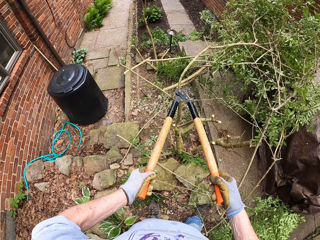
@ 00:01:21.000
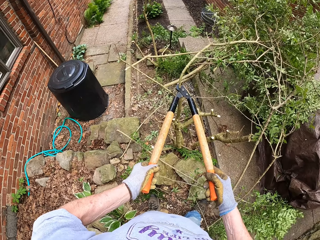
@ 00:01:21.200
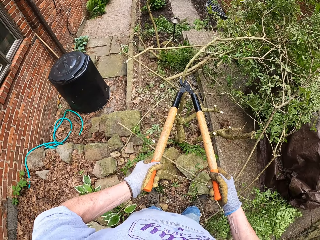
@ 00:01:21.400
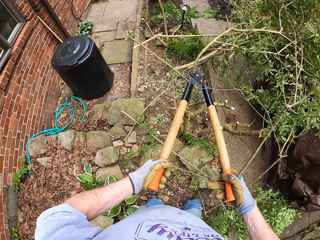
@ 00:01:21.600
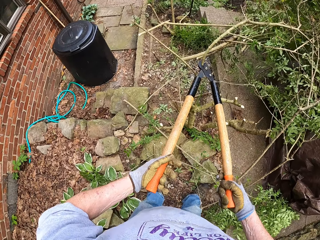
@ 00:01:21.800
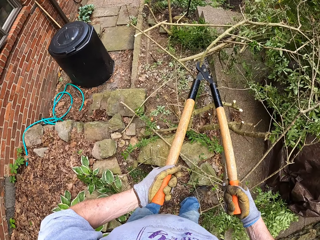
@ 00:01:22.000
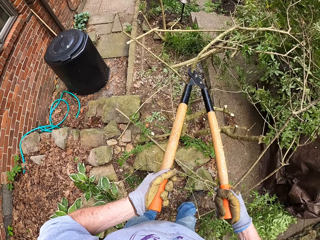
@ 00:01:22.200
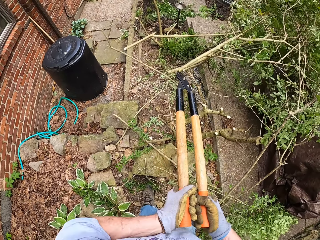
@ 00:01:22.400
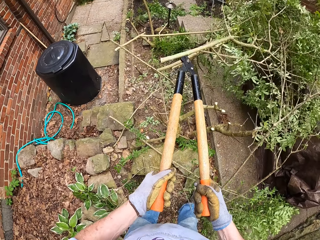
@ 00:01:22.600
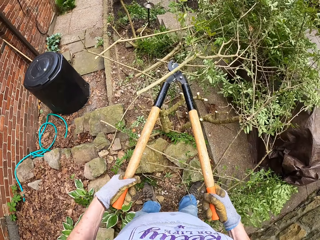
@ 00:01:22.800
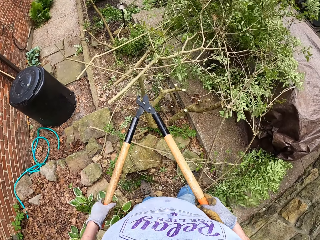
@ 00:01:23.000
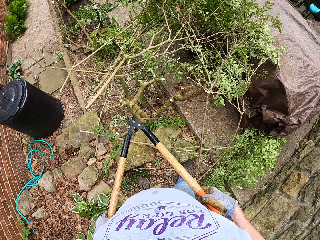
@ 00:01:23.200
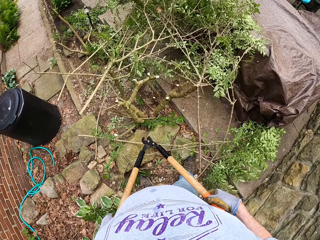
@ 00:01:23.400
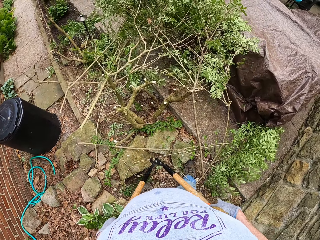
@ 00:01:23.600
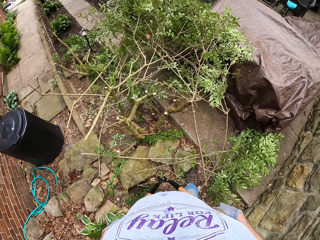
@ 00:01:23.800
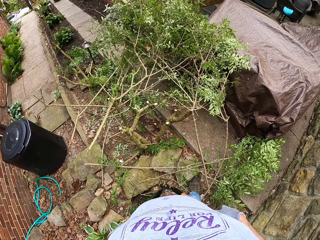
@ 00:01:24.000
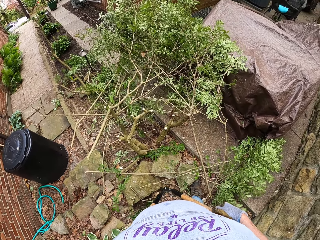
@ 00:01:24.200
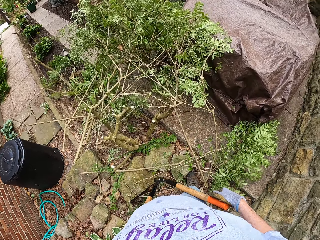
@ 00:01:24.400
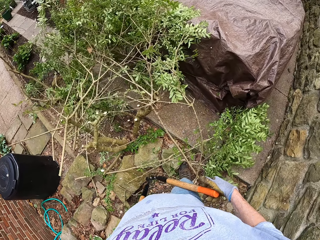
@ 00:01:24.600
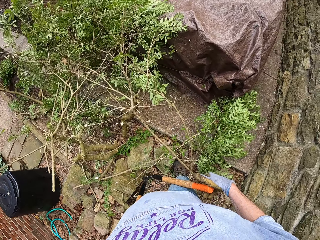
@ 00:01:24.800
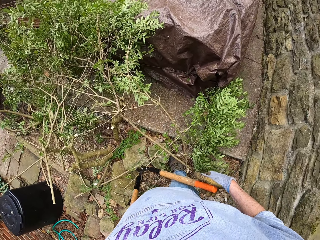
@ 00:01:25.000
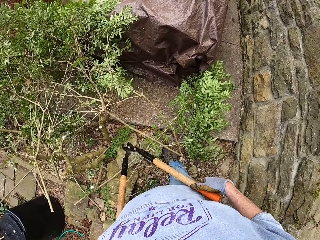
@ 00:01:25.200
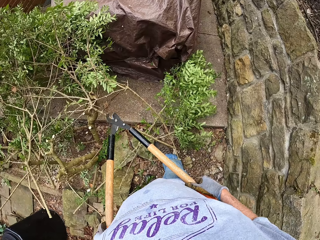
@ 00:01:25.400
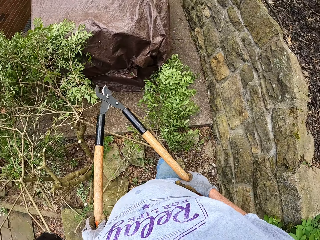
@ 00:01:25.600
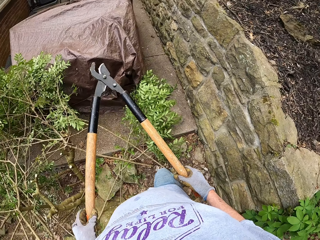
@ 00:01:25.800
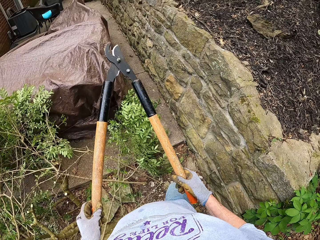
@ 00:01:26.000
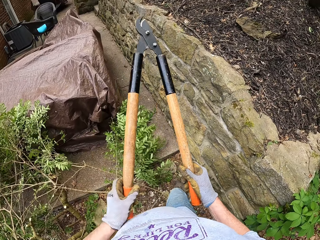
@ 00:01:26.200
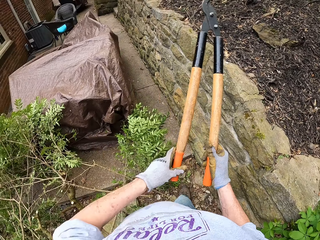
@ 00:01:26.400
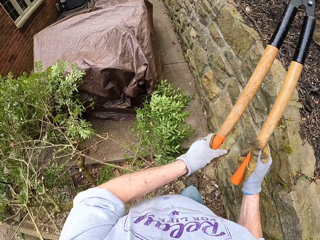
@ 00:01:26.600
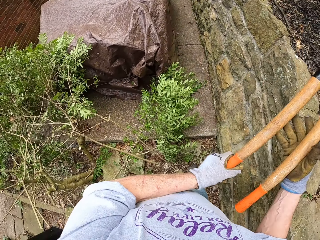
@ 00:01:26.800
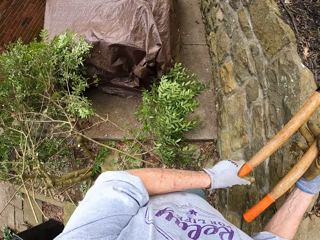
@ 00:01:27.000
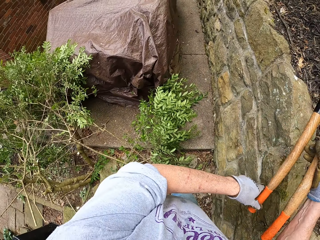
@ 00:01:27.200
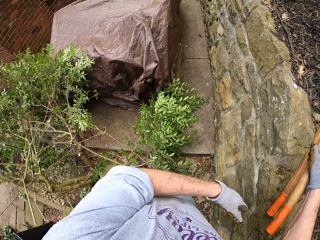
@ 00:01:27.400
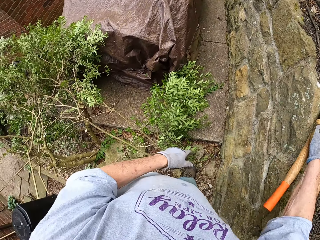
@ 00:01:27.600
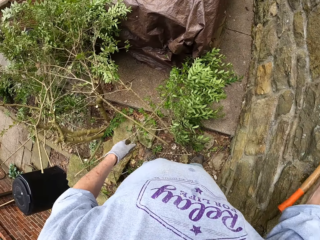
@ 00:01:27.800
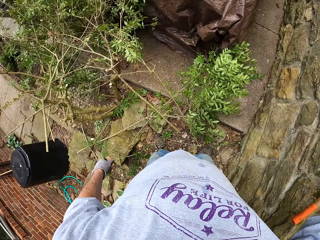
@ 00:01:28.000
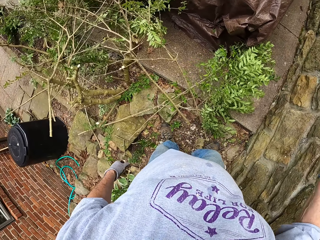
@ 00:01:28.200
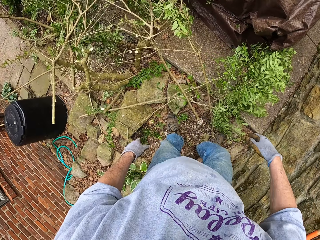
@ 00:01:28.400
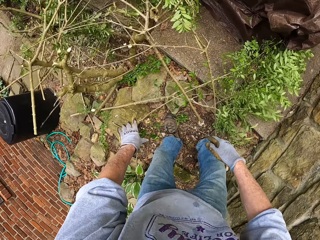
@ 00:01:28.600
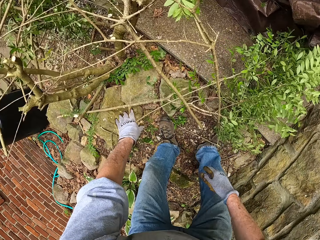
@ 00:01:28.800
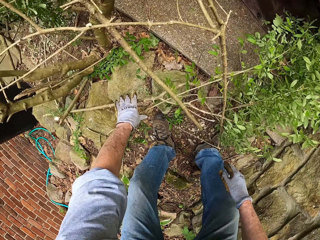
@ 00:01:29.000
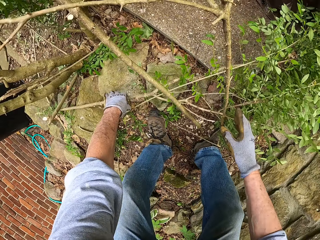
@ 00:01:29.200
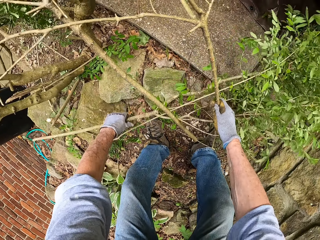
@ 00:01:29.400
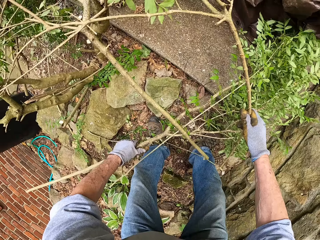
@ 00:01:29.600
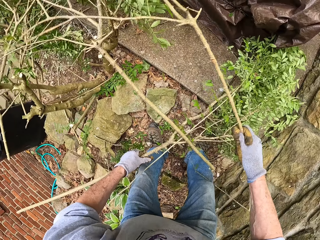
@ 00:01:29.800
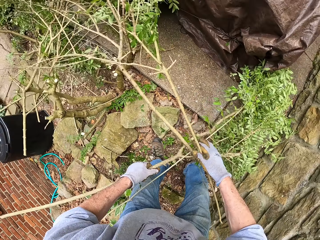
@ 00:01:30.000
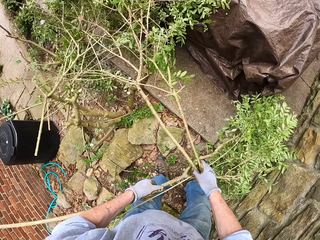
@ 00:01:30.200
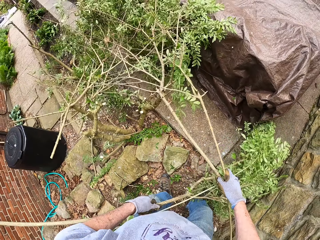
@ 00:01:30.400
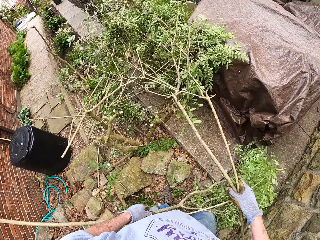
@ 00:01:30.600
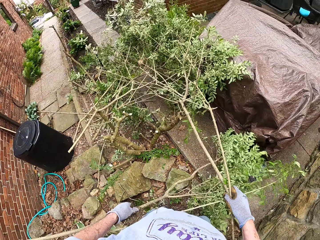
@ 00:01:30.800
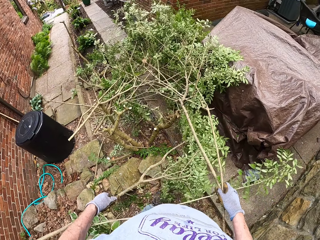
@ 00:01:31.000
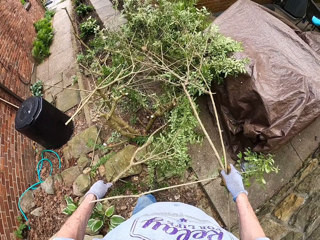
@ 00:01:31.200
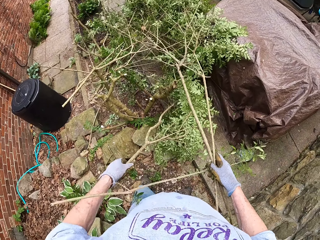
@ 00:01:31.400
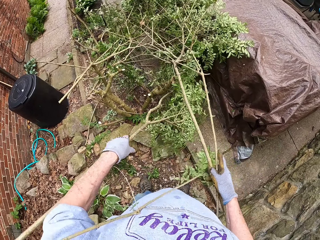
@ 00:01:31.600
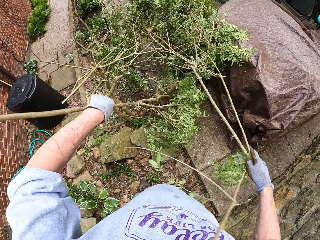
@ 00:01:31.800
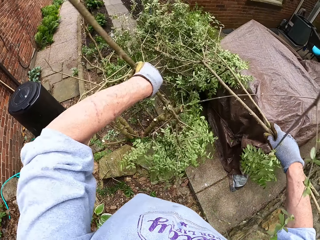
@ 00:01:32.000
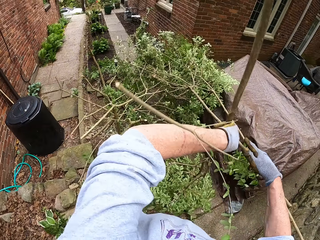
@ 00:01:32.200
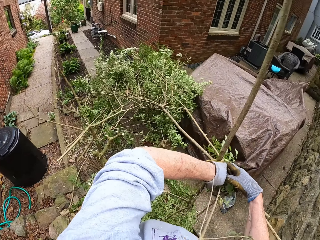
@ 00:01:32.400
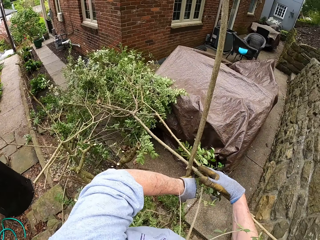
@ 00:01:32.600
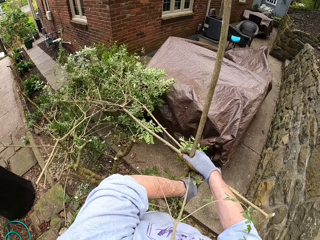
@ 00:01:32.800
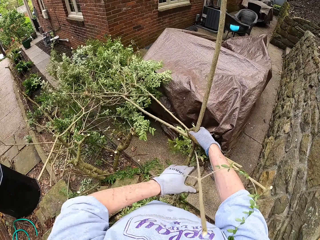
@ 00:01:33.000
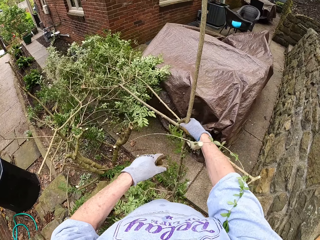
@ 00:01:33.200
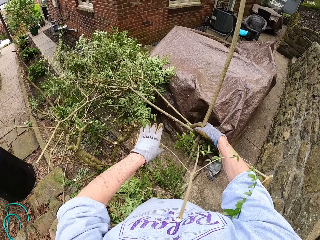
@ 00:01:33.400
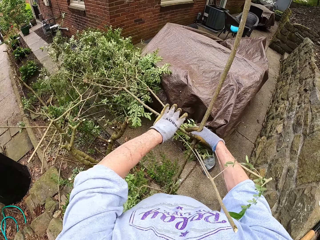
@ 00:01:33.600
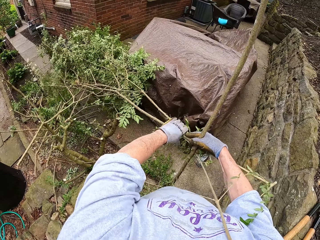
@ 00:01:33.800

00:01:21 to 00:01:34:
The camera wearer looks around. They put the pruning shears down. They pick the branches.

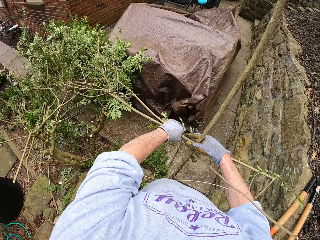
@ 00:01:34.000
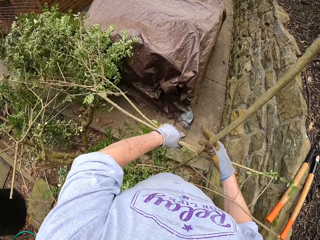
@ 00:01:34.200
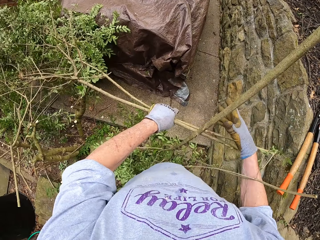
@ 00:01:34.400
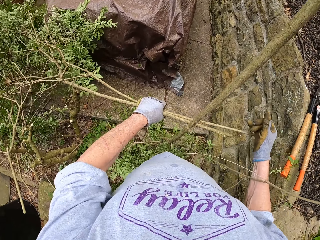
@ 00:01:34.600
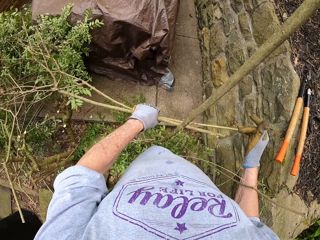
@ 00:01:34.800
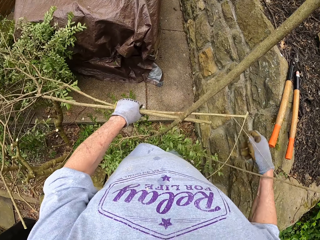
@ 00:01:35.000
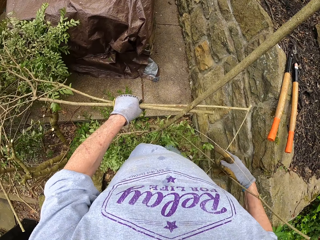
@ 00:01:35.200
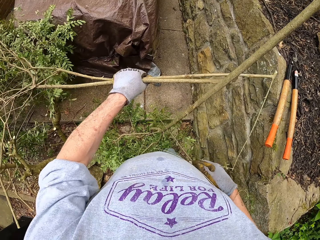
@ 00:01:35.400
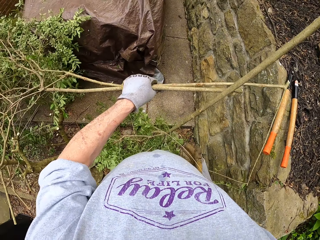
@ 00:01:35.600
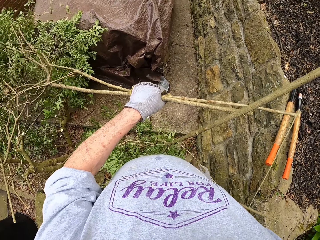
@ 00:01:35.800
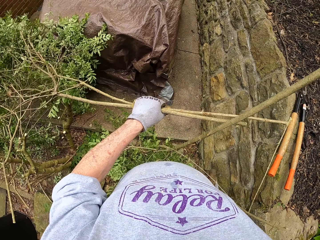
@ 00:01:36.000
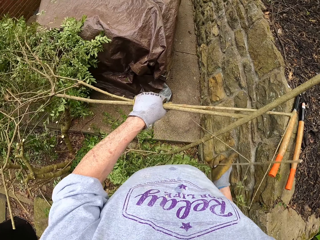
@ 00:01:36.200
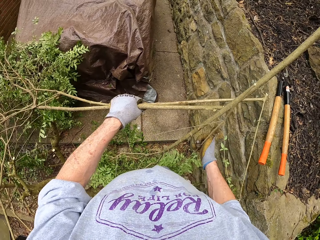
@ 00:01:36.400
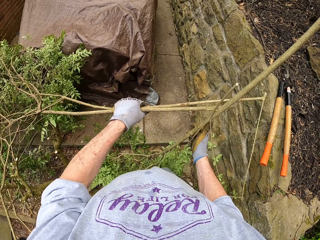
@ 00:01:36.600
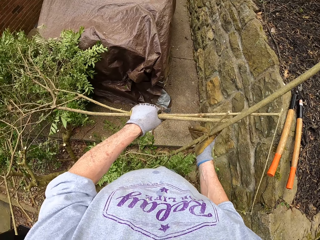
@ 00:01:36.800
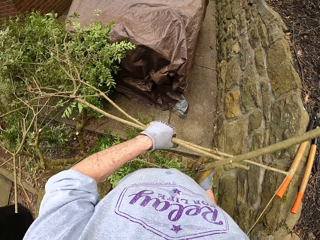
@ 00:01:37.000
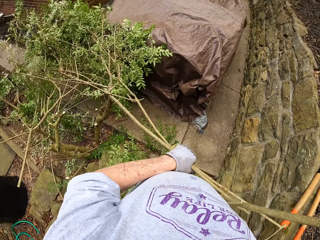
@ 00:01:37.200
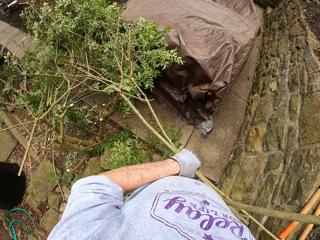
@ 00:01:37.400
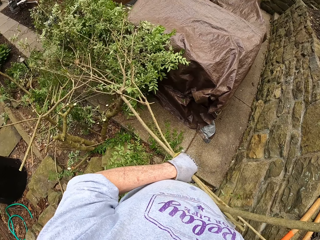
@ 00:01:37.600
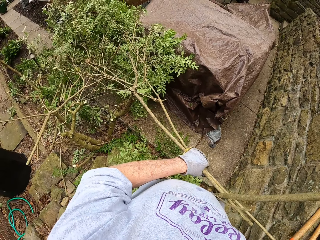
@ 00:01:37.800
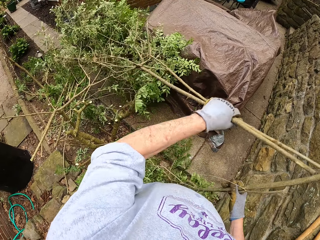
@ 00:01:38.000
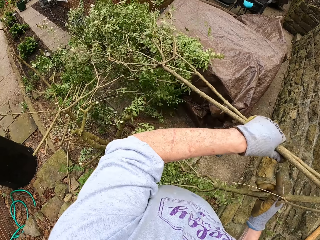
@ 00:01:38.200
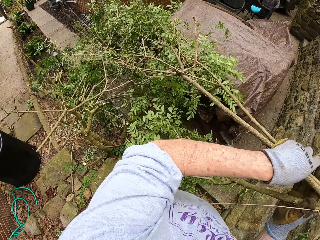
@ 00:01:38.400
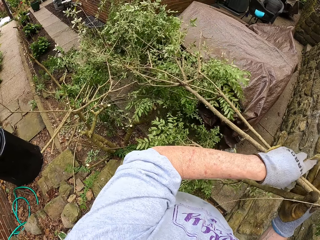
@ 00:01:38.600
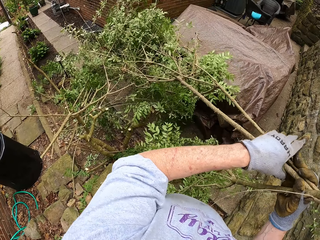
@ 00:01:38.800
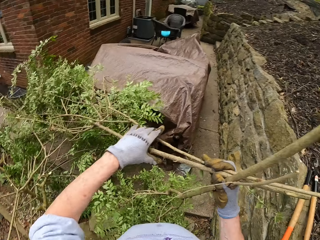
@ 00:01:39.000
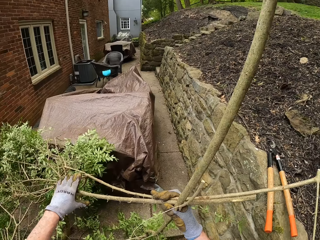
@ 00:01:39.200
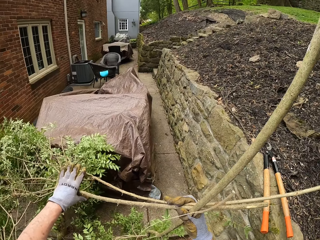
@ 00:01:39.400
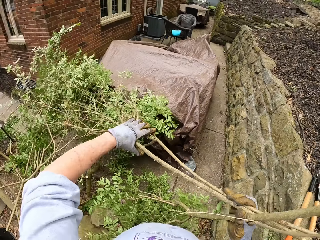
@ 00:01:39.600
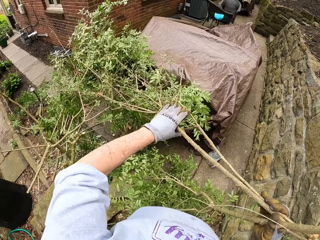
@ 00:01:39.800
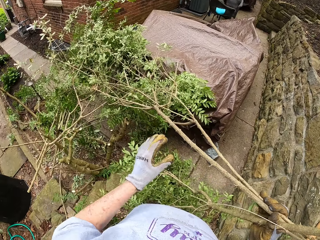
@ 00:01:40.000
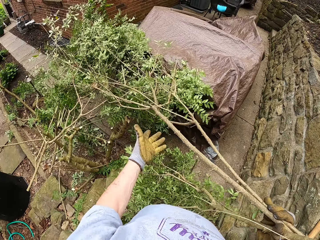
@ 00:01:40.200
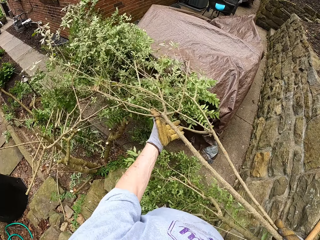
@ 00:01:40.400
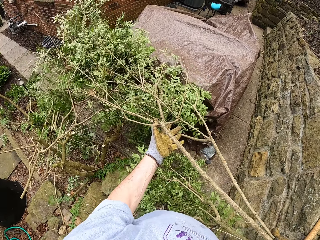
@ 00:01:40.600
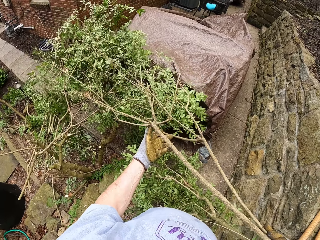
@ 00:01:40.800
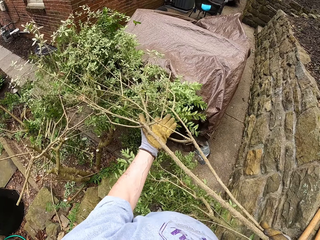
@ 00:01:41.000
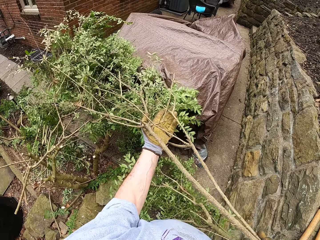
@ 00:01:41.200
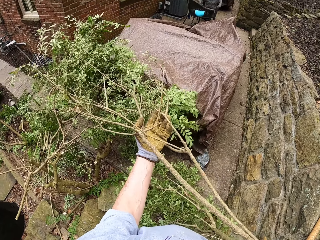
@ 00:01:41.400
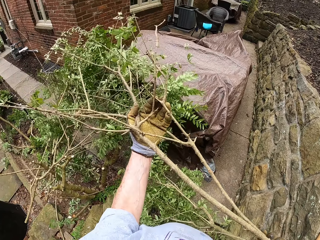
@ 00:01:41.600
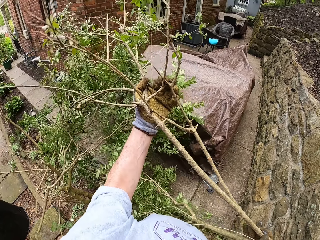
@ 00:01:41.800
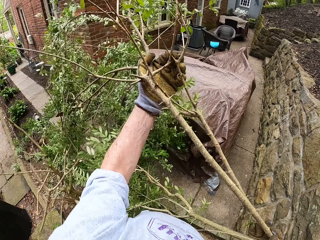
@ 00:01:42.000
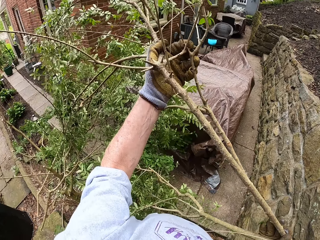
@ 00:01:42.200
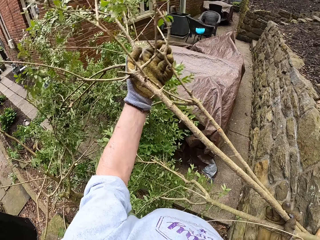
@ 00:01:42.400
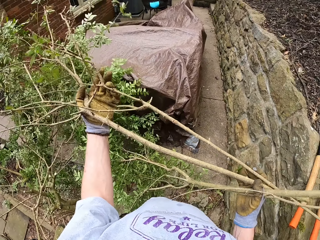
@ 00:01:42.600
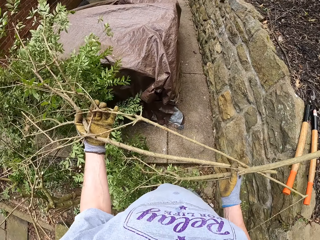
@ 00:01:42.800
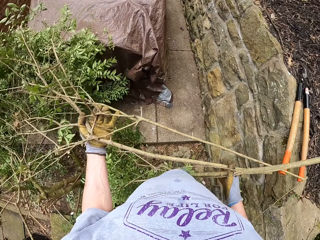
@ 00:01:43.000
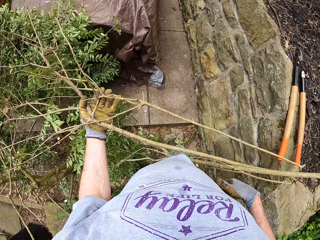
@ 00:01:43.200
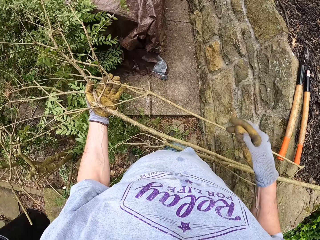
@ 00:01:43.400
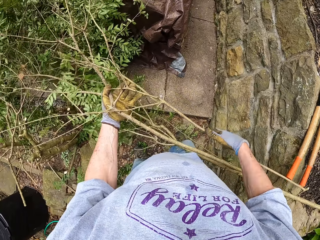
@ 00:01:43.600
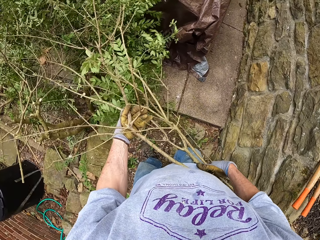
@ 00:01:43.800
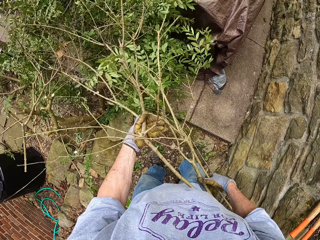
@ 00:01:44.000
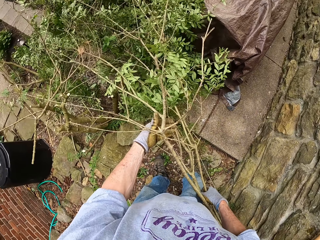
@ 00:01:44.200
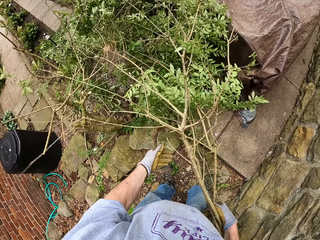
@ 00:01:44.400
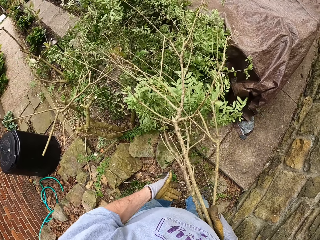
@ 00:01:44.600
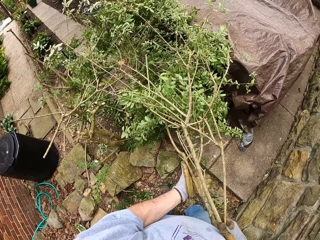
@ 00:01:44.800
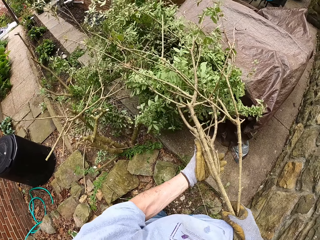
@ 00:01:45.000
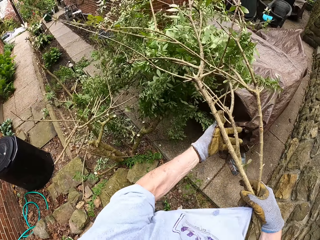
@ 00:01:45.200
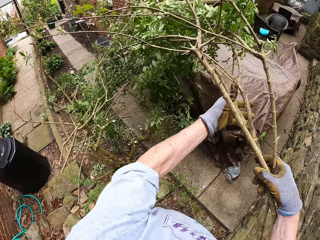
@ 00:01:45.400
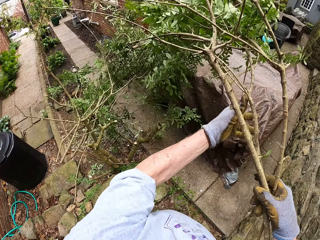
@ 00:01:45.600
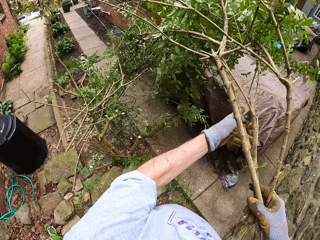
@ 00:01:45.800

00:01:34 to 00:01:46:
The camera wearer touches the branches.
